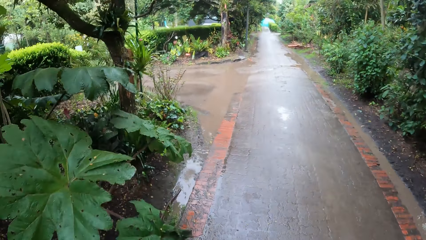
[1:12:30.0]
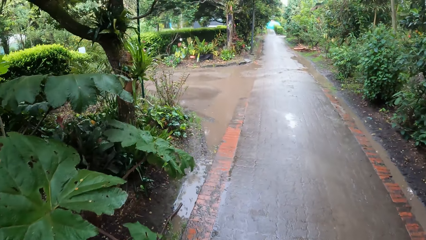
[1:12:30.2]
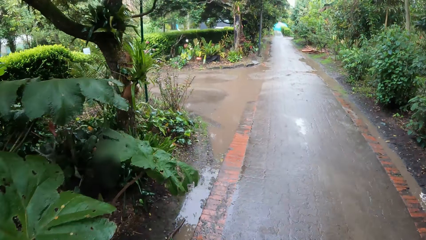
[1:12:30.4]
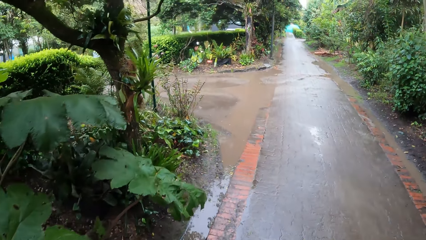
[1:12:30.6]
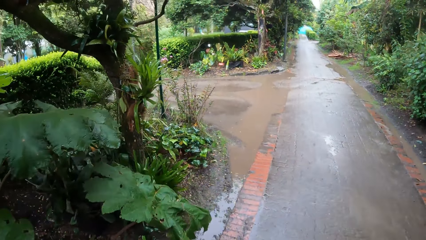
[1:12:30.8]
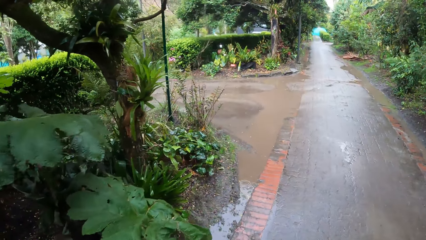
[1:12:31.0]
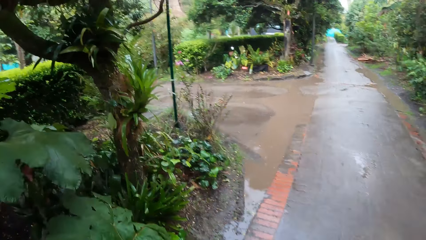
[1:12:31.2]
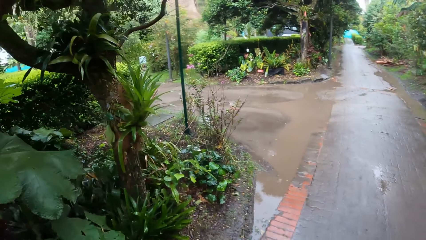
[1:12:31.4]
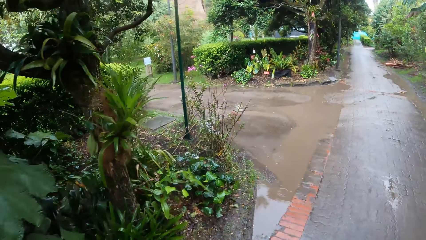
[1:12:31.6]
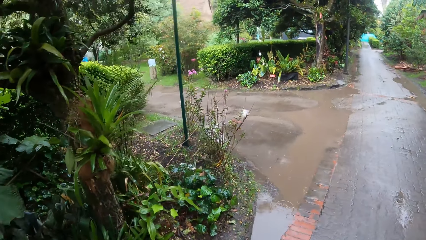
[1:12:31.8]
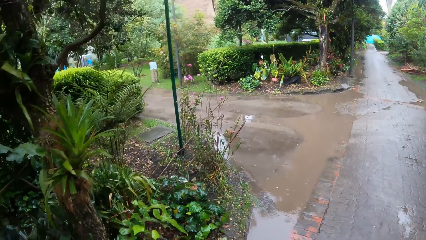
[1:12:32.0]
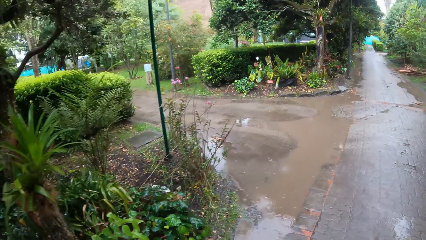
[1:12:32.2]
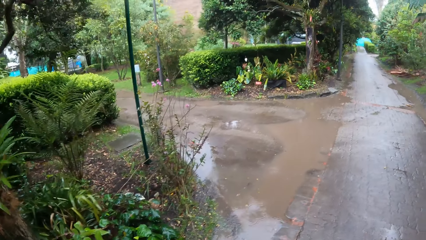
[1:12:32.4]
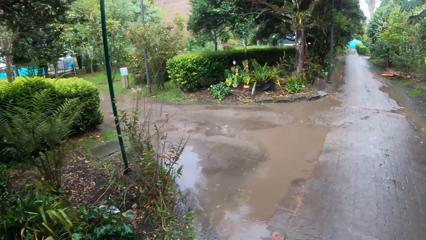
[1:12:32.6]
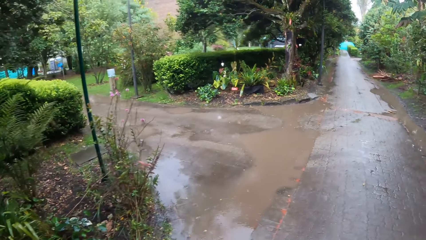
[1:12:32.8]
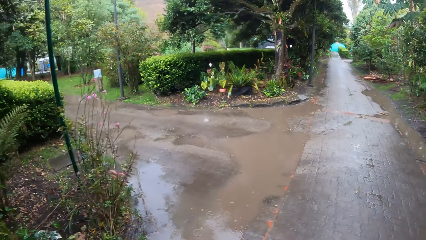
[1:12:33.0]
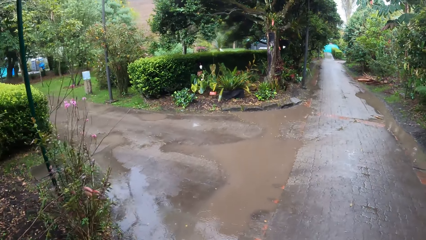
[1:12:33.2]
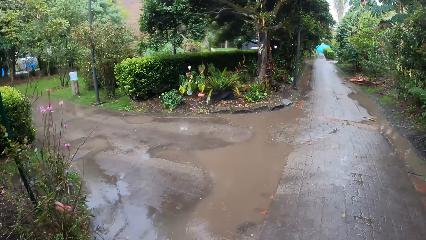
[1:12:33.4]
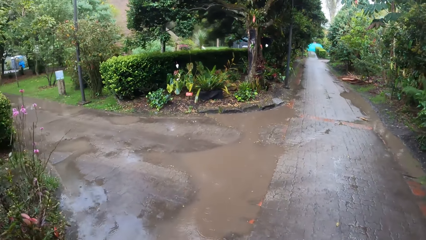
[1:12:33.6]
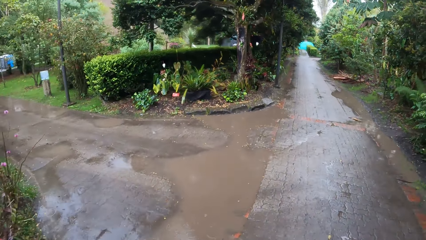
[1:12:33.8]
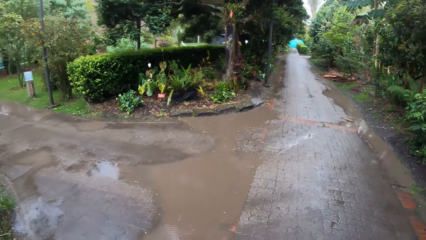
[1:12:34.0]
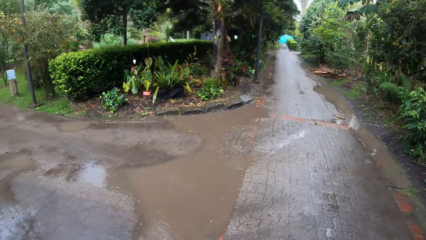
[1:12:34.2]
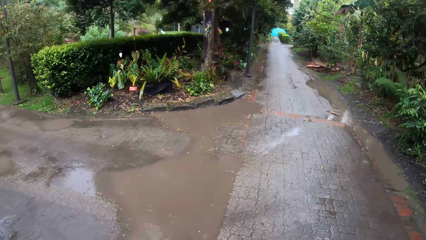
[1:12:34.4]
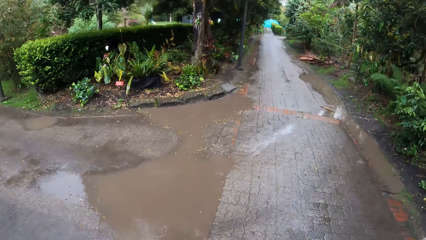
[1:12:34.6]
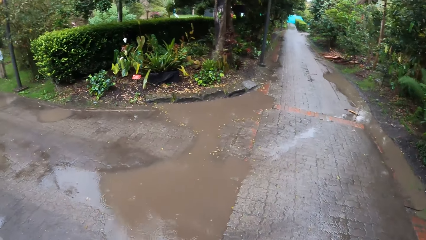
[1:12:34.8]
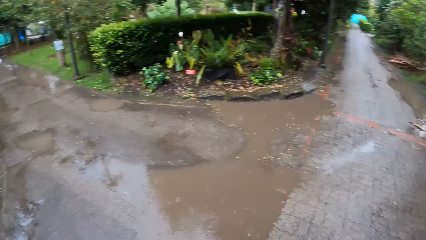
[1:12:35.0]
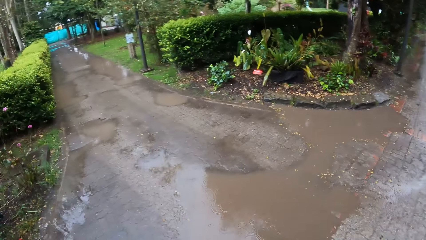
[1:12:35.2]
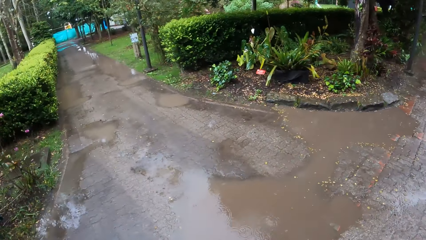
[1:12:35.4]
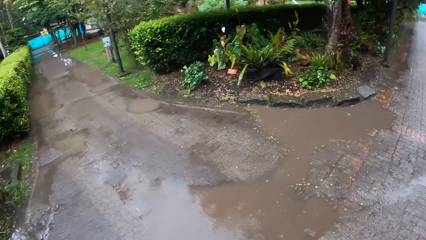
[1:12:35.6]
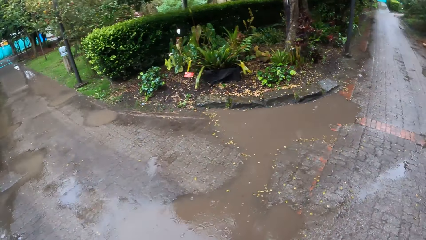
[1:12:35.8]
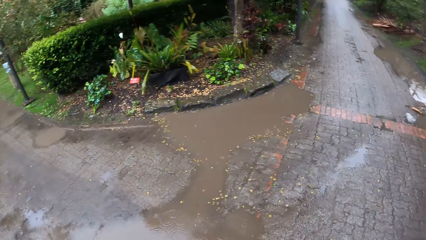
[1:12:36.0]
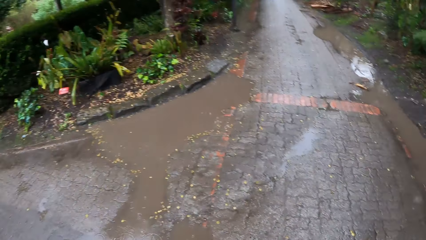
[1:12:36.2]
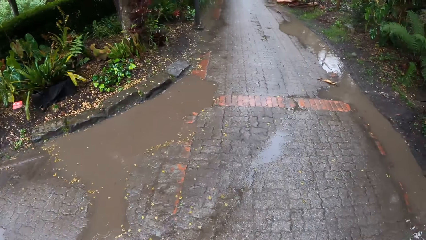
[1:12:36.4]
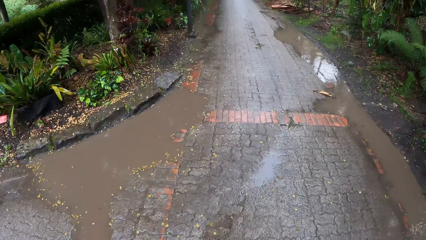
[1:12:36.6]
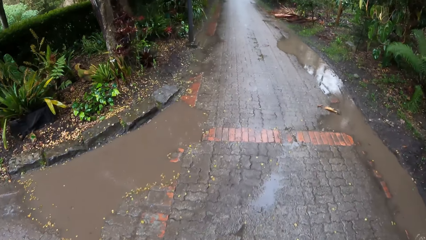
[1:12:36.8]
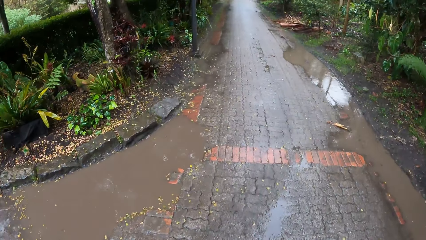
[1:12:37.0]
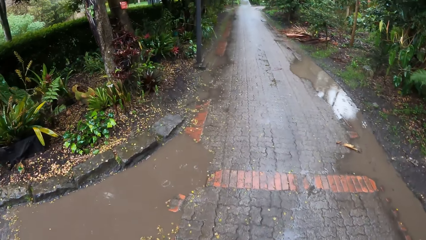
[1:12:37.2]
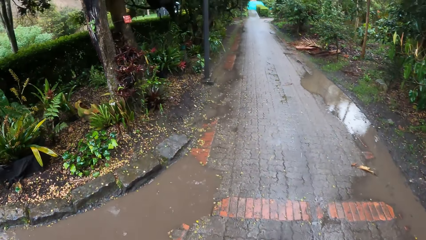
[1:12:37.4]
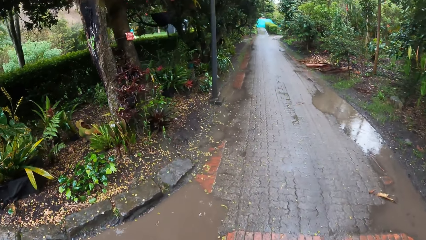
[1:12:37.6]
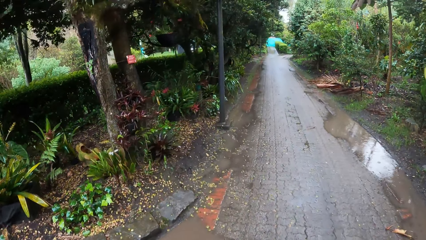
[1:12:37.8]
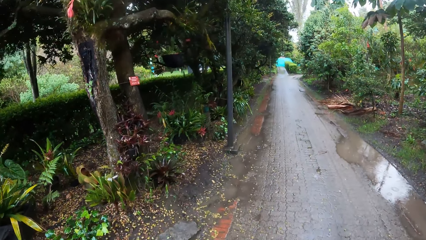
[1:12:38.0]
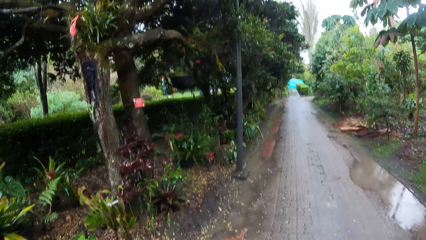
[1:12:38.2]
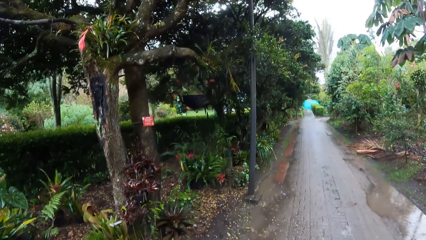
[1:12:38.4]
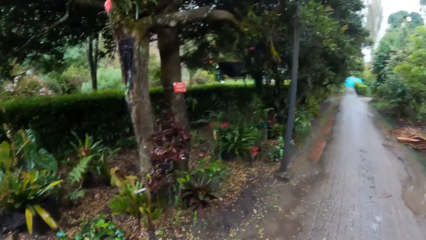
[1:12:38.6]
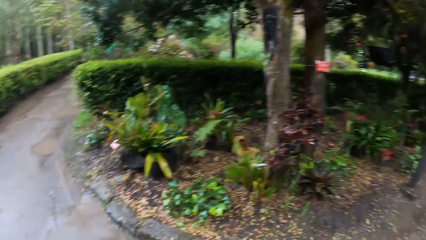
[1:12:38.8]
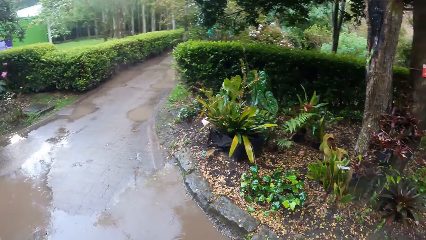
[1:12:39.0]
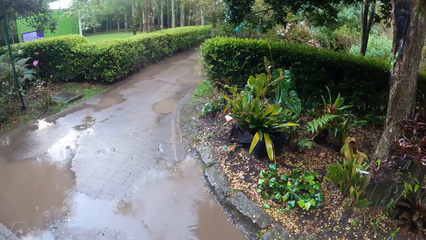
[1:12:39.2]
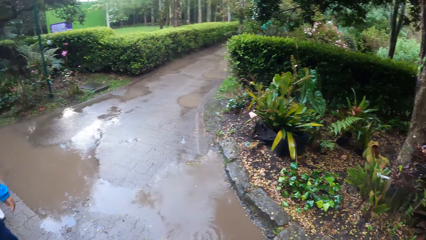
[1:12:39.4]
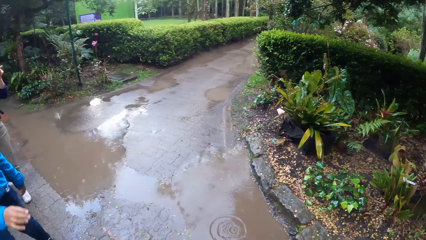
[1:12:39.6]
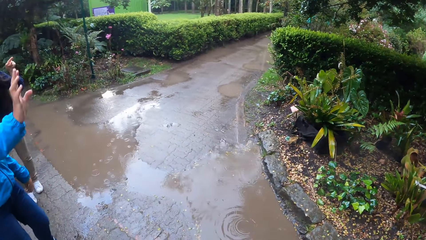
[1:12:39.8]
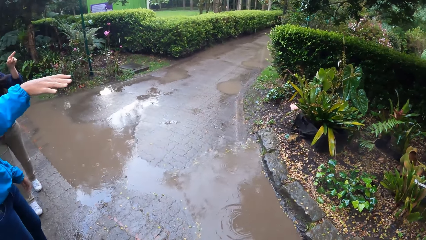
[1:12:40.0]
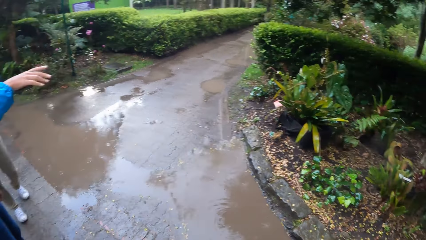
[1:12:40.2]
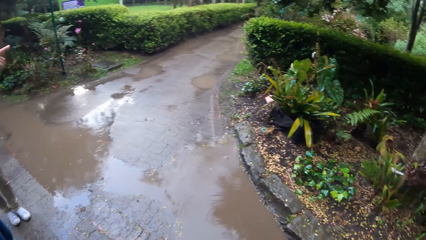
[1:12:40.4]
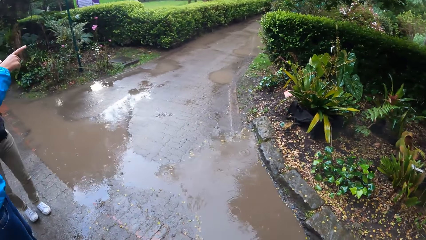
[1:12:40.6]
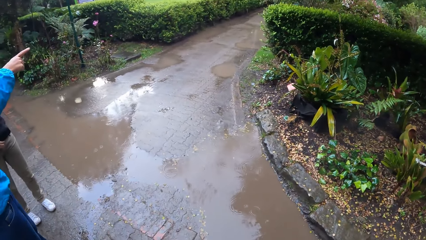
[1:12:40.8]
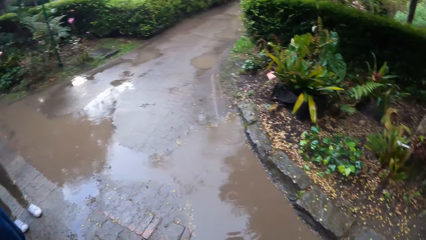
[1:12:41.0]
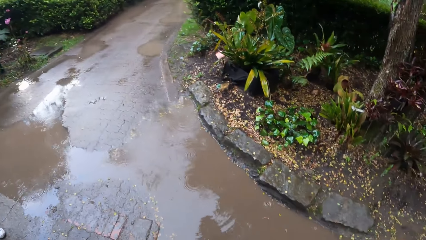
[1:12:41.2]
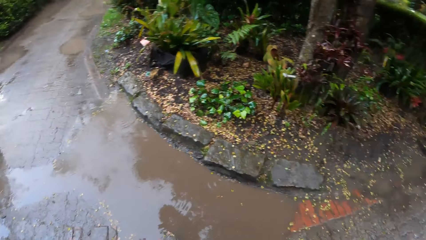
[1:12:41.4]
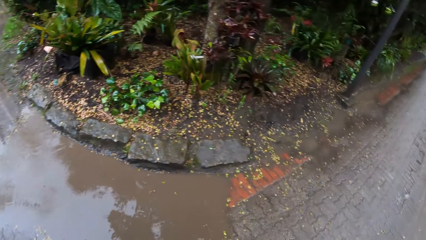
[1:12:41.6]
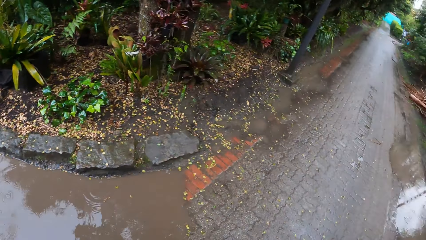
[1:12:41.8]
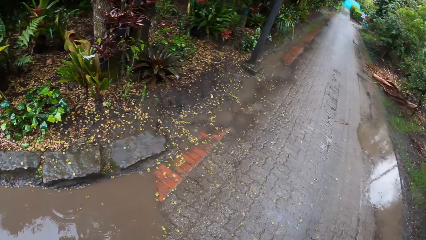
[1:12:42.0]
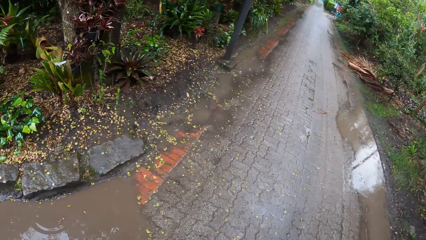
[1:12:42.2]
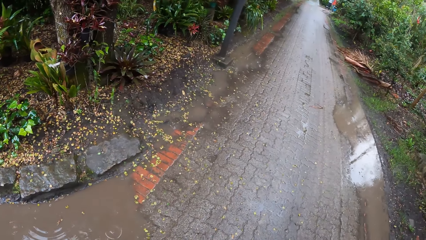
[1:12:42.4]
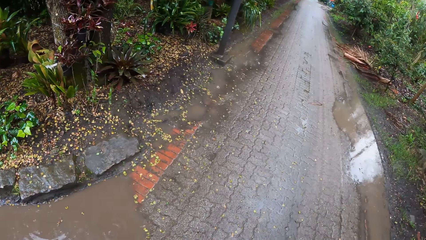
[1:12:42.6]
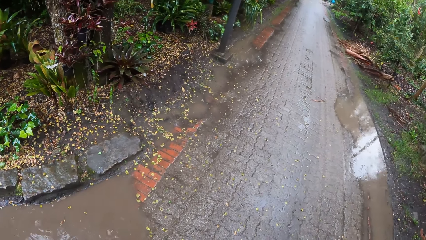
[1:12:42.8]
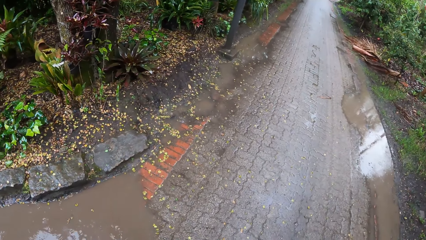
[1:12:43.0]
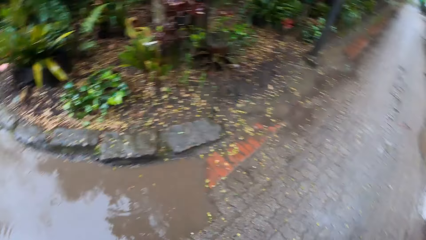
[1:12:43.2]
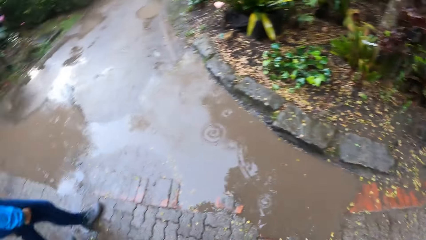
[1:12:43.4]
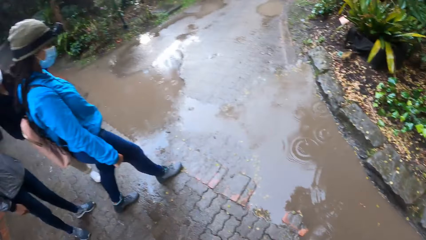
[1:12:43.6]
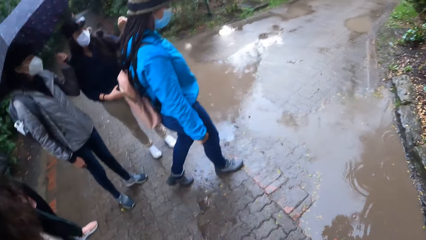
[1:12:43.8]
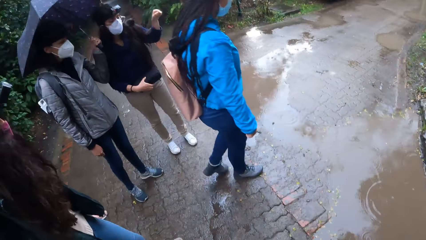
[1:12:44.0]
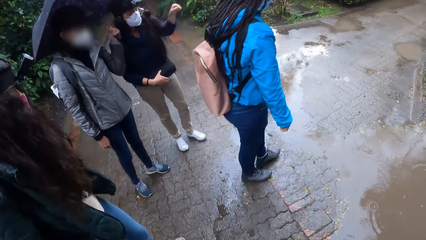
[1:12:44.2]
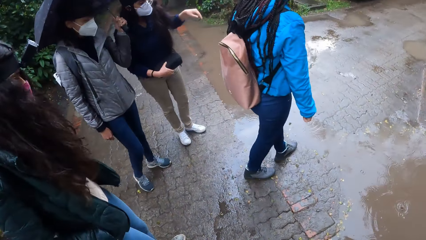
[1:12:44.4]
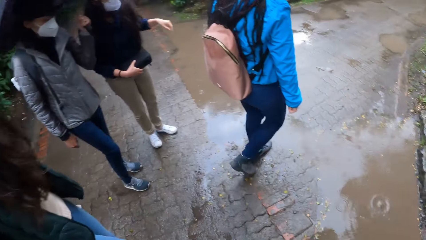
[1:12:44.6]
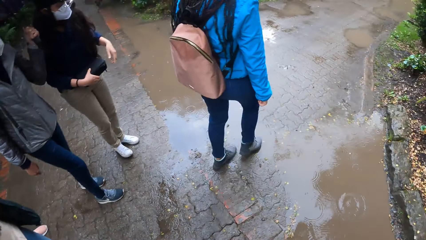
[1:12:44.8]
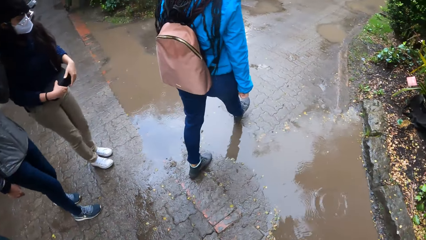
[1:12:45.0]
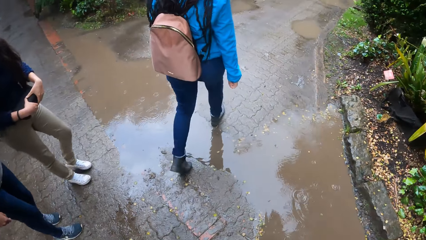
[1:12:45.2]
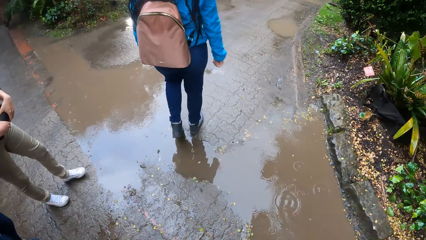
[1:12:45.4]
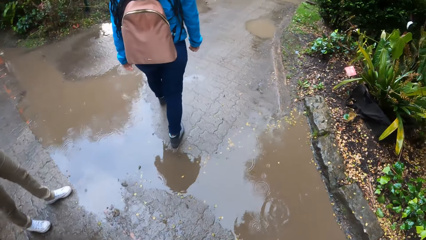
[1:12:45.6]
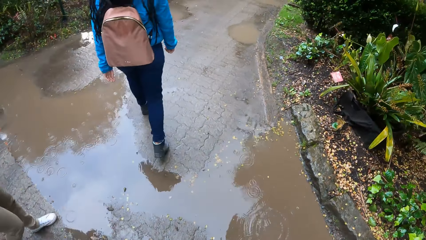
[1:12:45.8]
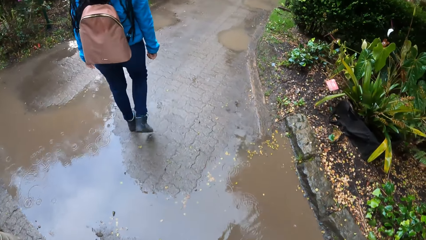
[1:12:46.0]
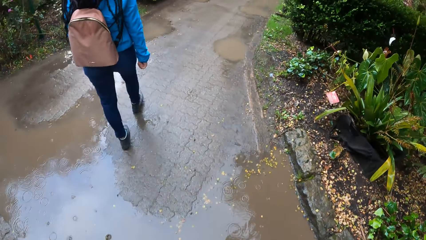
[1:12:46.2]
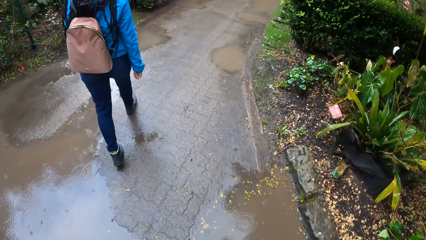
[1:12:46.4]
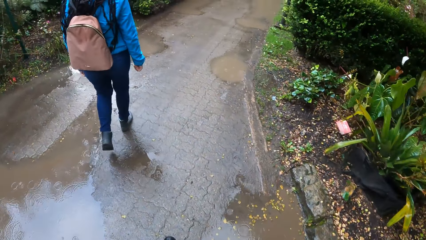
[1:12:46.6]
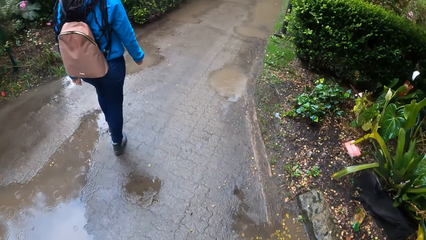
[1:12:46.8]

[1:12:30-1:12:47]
A lady gesture-points on an area. Another lady gesture-points on the area. The camera wearer stands on the footpath. They turn round. The other lady walks past the camera wearer on the footpath. The first lady walks on the footpath. Another lady walks on the footpath. Another lady walks on the footpath. The camera wearer walks on the footpath.
